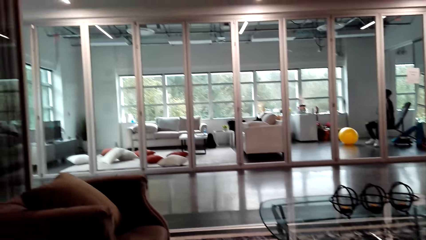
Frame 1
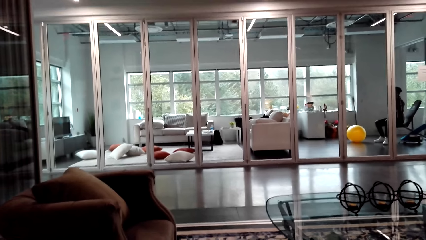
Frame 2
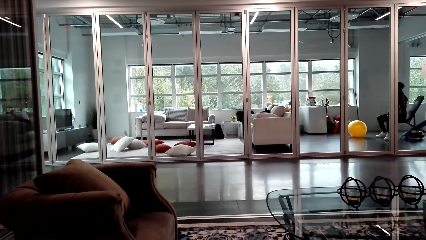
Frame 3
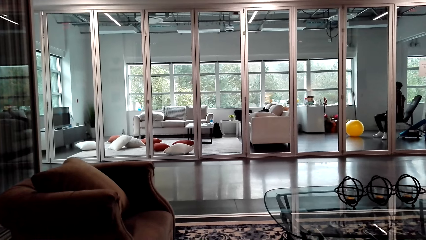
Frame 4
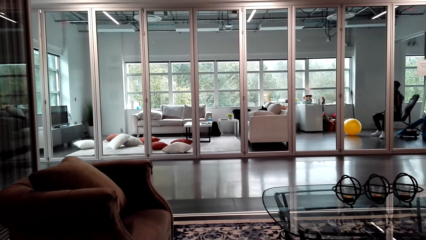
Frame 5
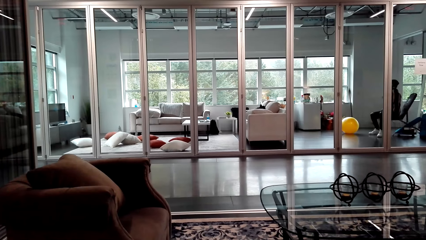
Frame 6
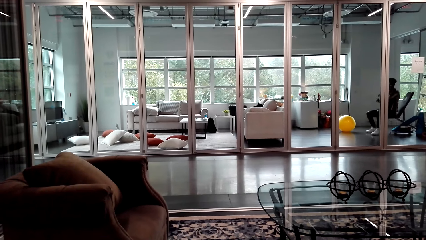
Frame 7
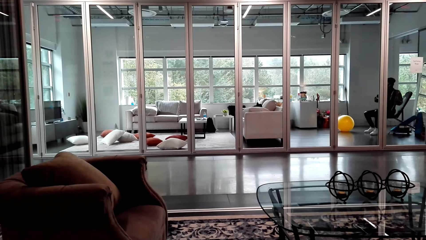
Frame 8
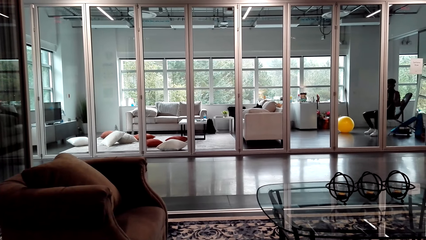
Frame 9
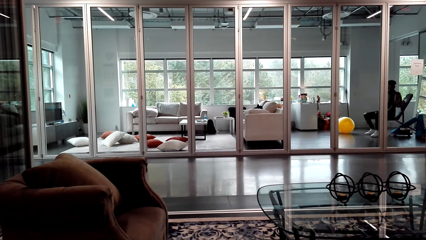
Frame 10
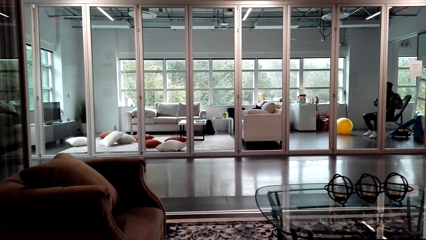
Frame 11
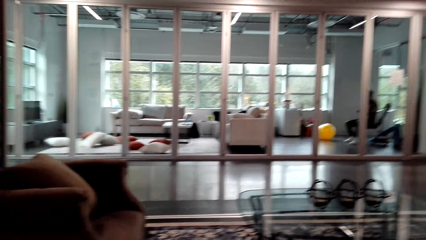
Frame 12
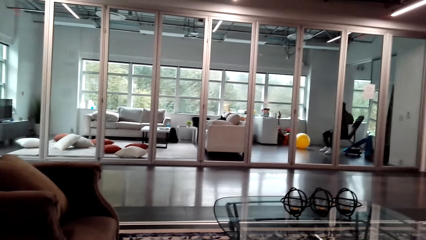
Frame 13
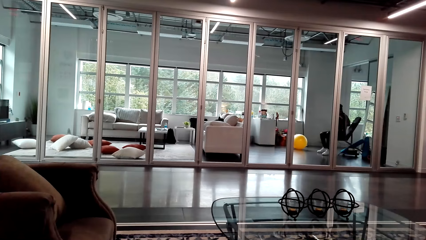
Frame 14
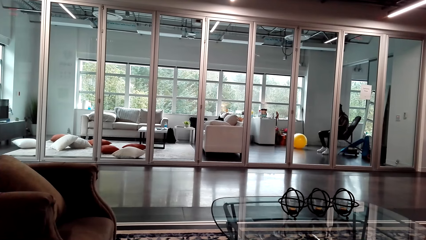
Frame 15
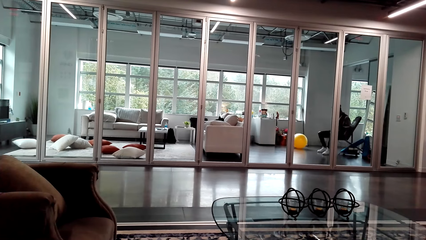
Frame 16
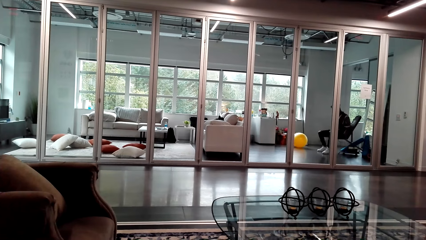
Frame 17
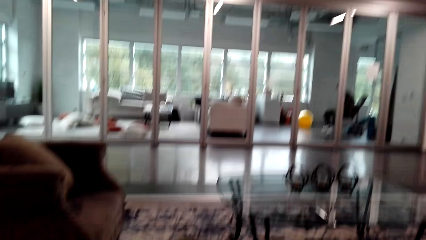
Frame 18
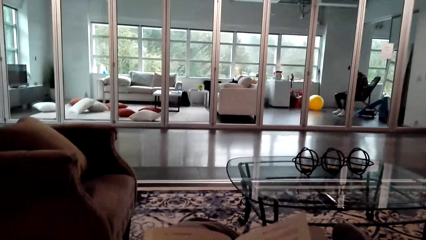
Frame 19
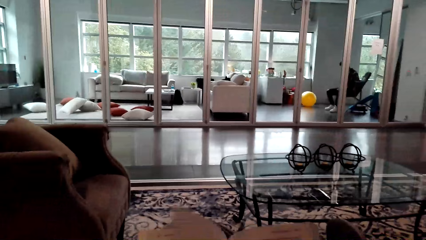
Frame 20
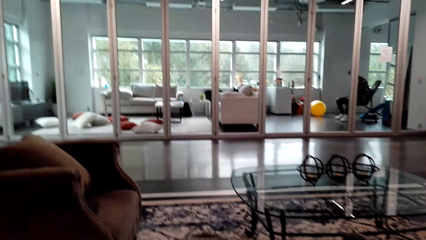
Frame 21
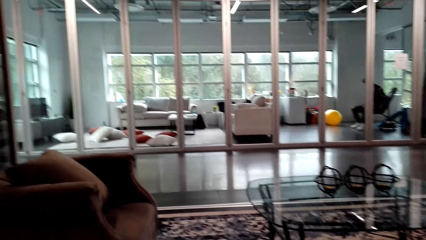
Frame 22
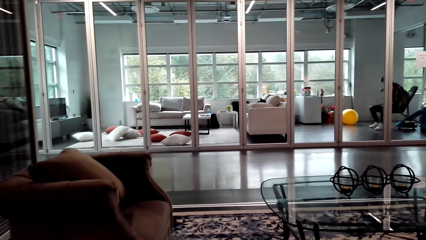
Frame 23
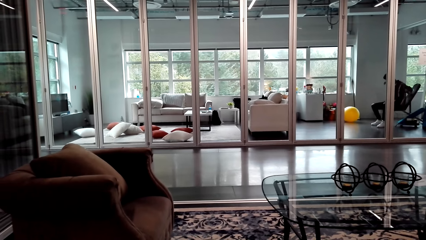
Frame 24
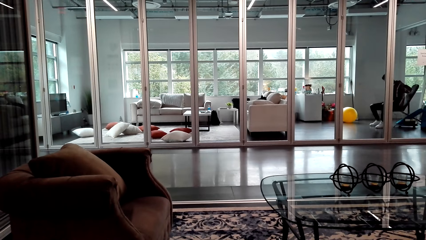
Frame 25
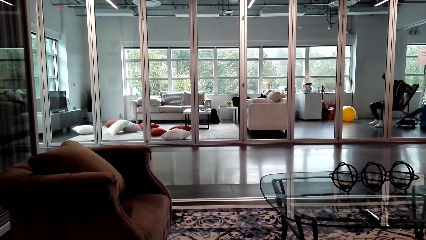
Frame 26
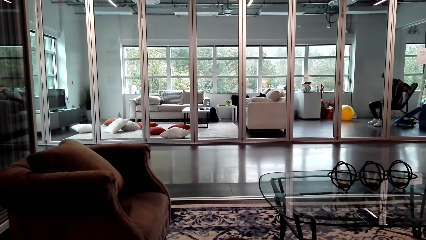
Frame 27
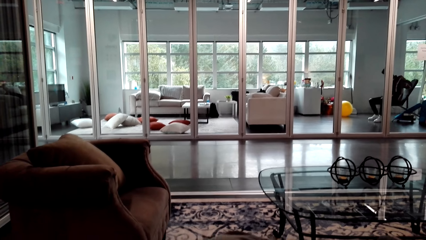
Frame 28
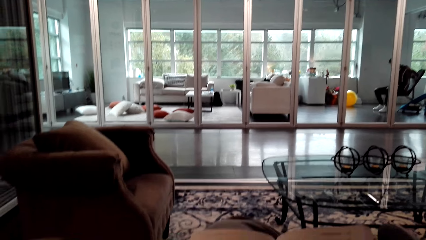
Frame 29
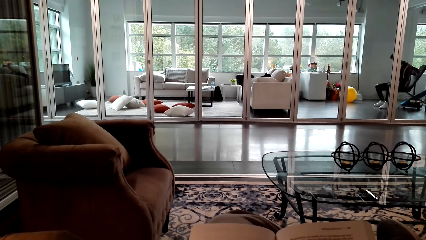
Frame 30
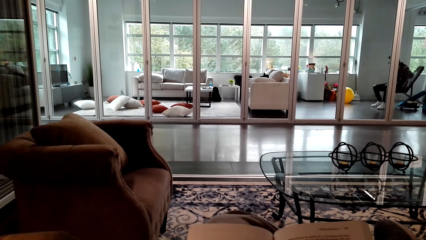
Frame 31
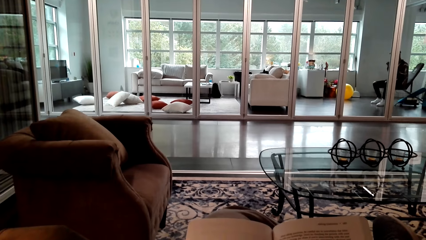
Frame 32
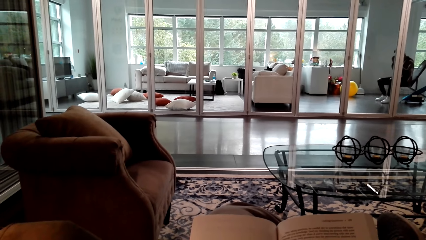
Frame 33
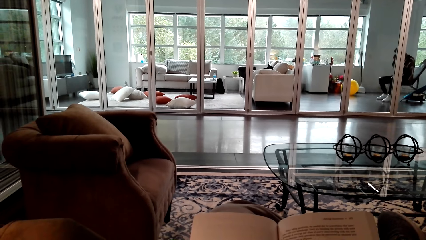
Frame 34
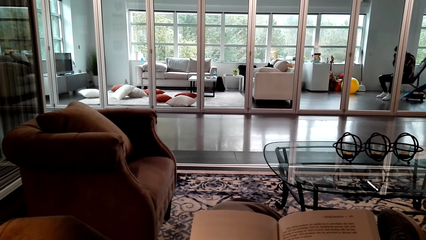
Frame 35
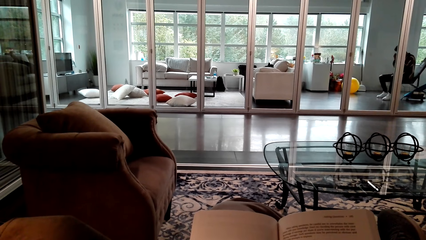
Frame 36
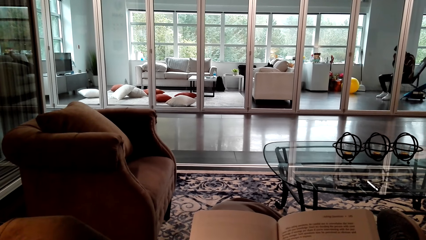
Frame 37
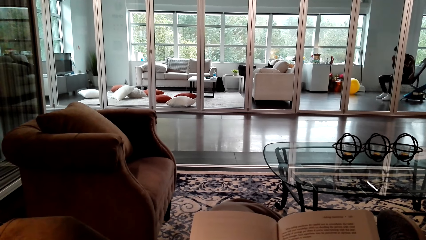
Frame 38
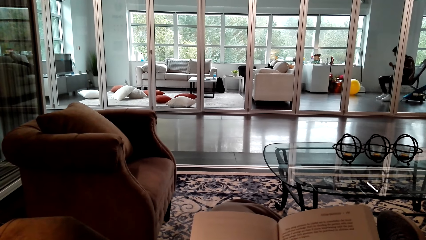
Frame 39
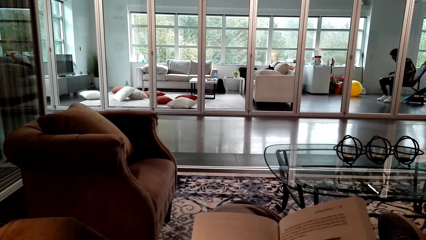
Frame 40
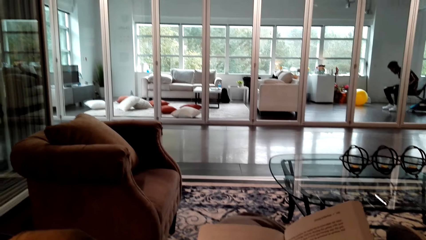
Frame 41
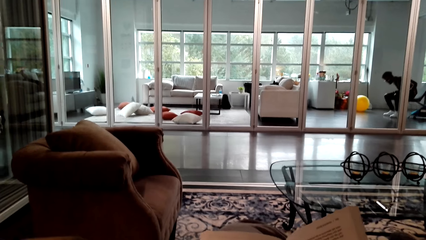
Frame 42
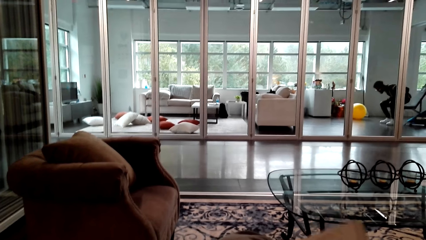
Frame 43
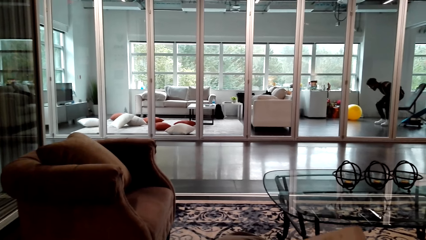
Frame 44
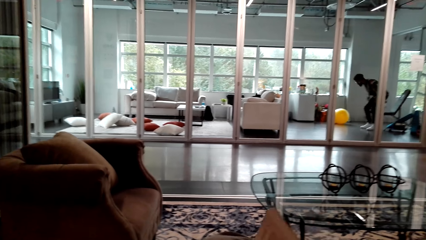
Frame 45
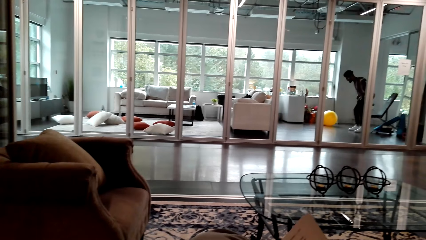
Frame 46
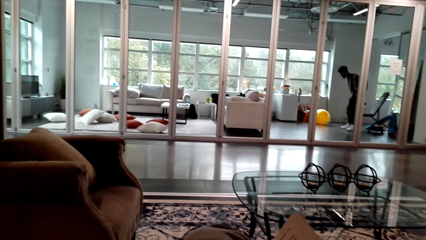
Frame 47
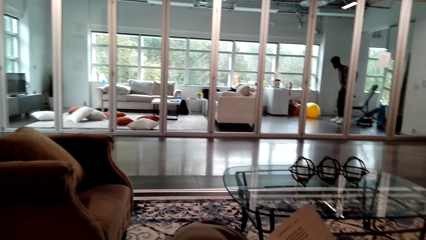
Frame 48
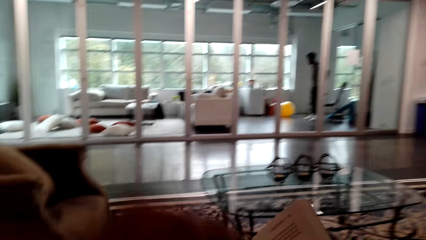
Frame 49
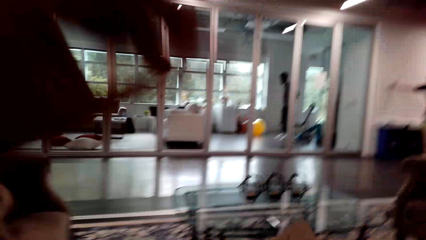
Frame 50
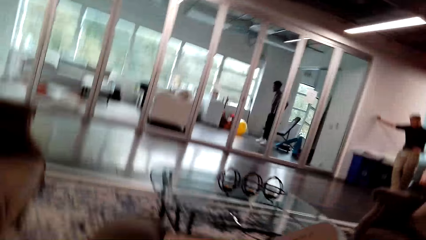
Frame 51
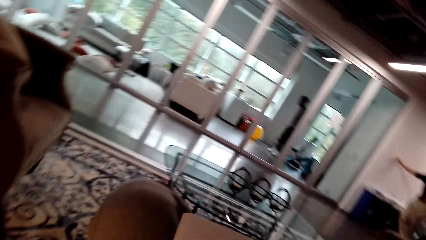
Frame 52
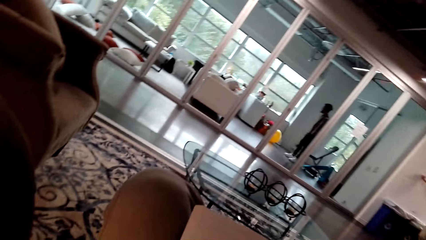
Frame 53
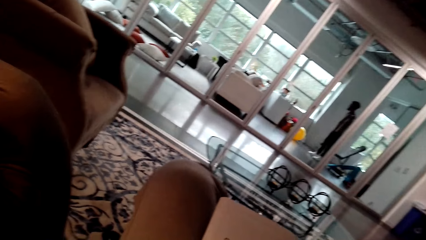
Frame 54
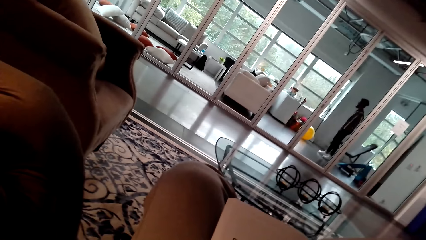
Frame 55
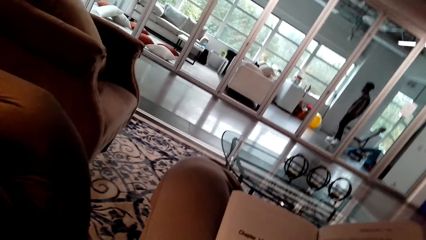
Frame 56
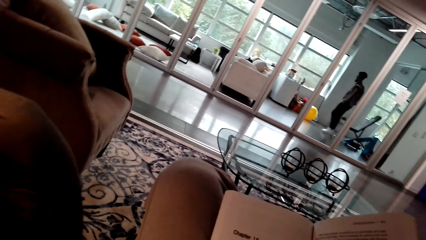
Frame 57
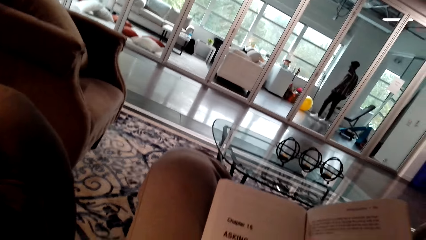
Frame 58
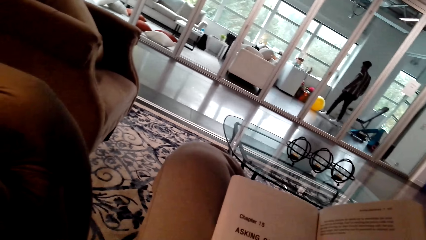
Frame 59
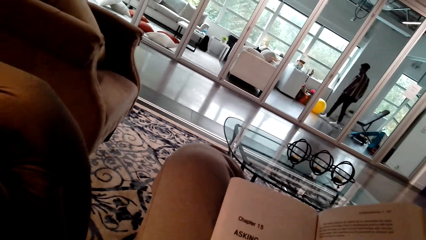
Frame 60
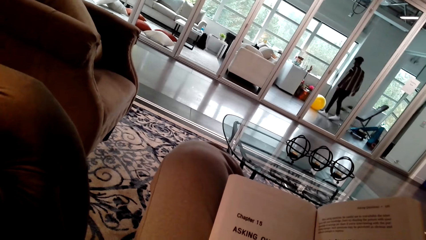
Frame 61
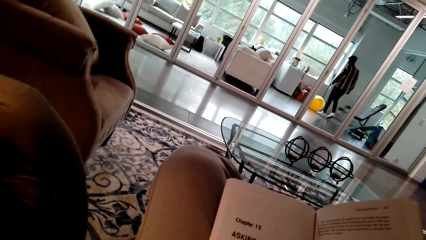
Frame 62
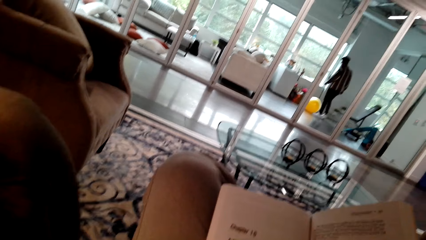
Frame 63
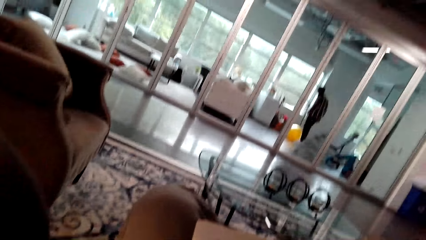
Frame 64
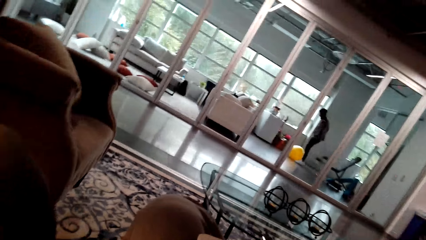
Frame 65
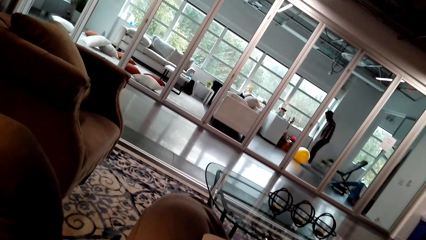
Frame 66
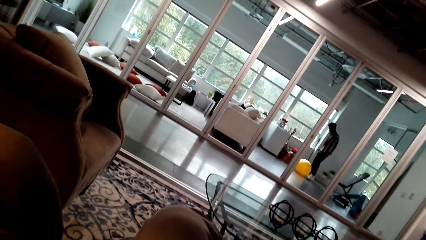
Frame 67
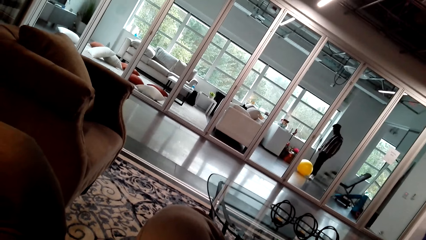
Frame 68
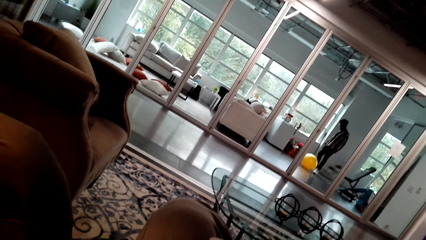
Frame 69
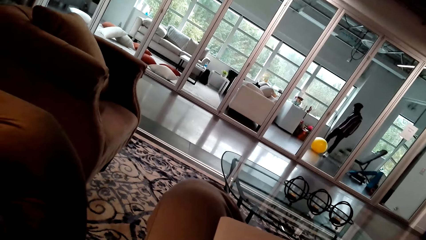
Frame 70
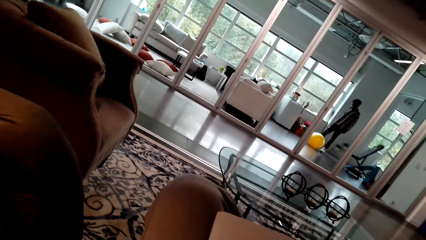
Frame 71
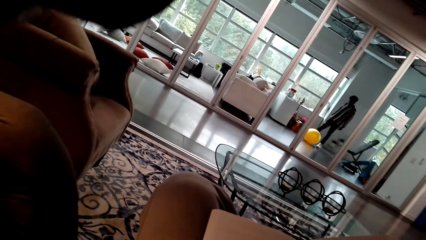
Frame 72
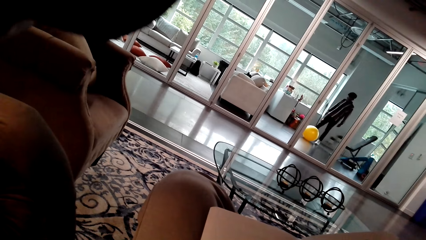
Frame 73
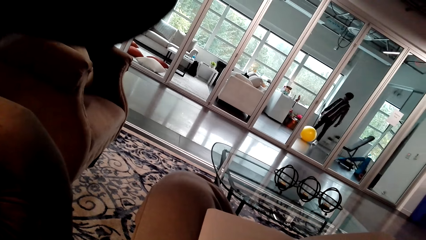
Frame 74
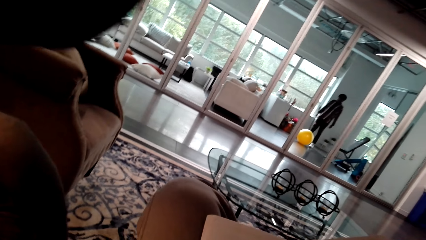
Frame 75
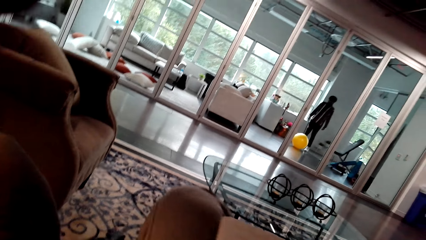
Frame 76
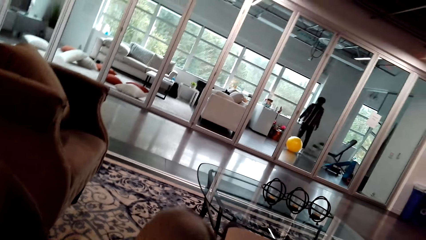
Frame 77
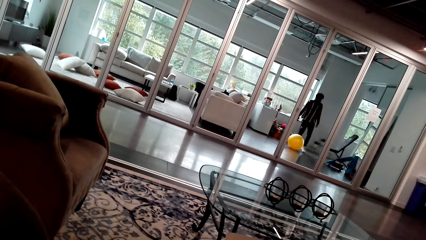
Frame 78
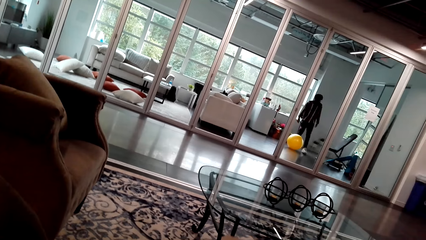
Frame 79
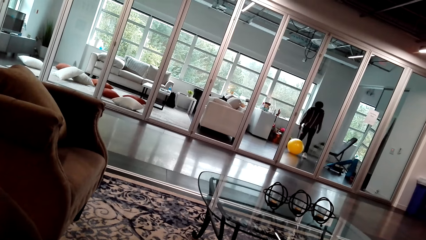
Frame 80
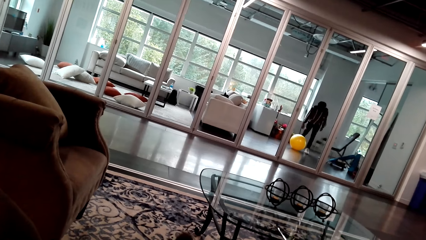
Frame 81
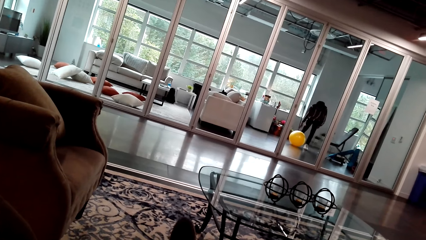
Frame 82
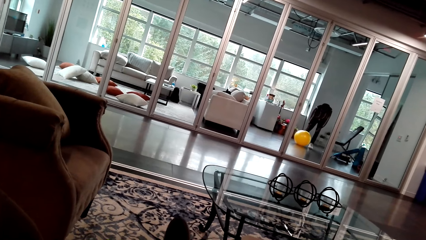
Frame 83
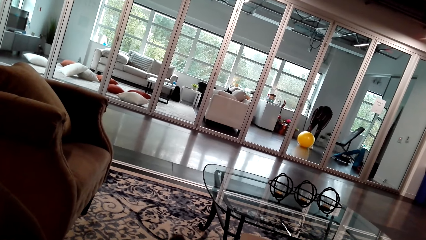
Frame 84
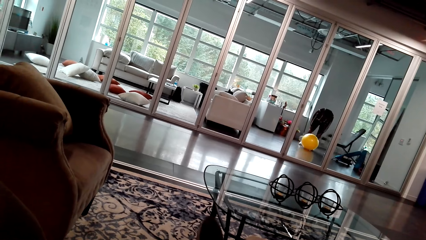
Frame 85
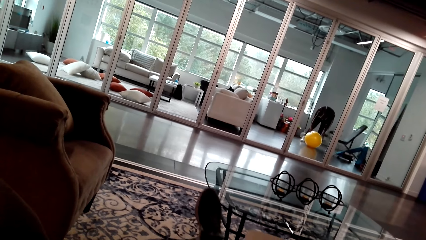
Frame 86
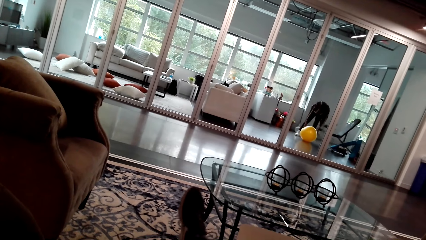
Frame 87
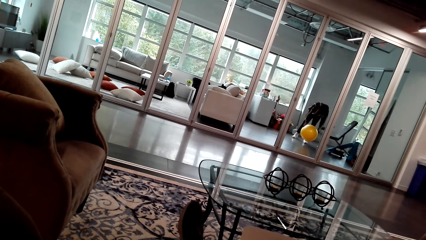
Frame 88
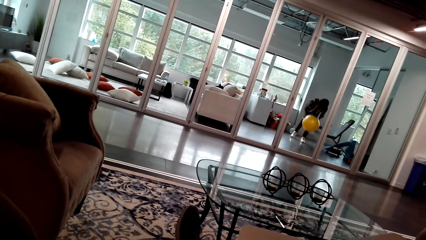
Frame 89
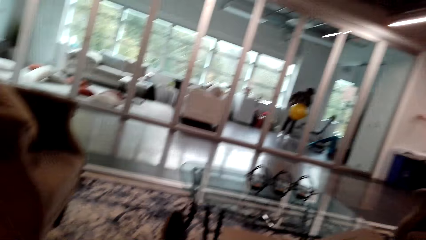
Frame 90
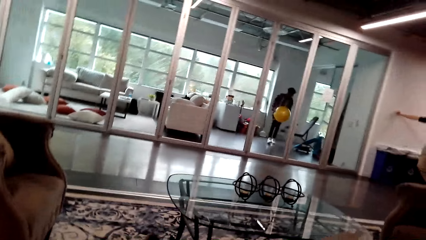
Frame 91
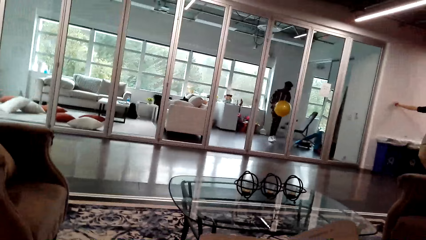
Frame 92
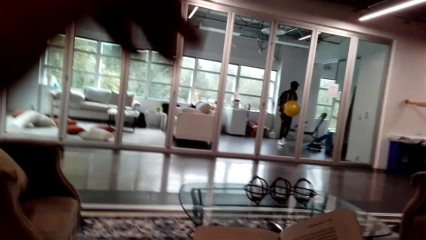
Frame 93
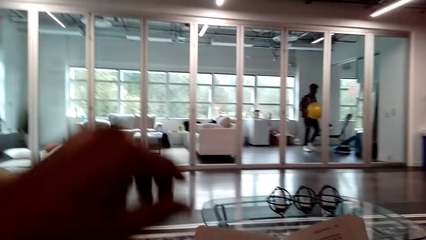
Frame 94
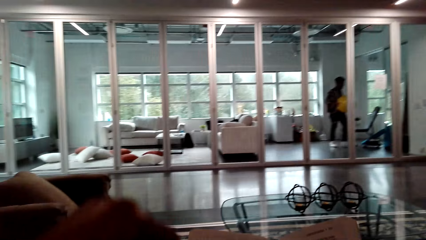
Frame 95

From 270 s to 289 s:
The camera wearer flips a page. A person stretches his body. The camera wearer reads a book. They read the book again. They slightly move the book. They flip a page. They lift up the left hand. They read the book. The person walks around the room. The camera wearer reads the book. The person picks up the workout ball.
